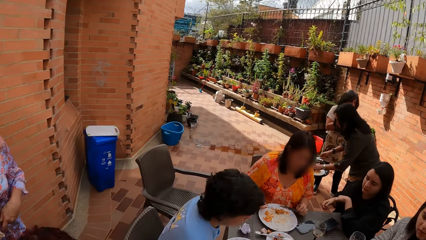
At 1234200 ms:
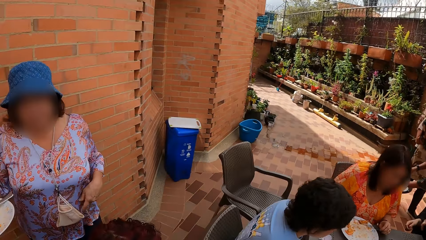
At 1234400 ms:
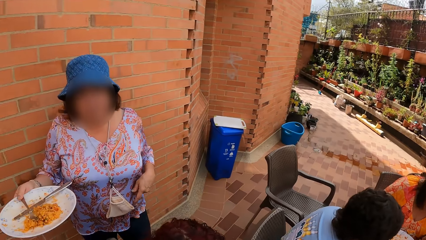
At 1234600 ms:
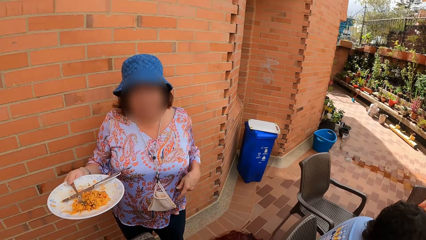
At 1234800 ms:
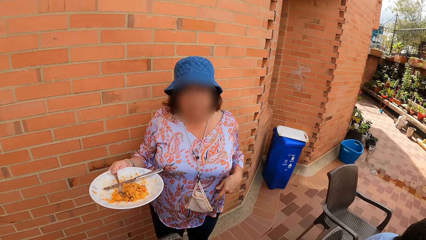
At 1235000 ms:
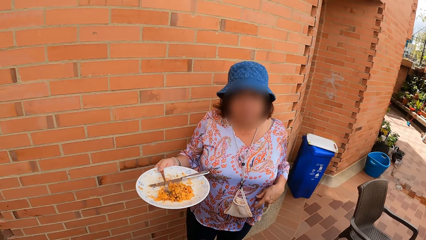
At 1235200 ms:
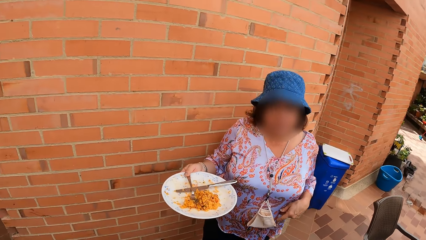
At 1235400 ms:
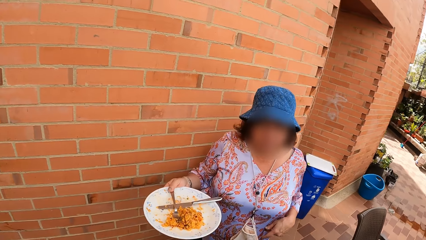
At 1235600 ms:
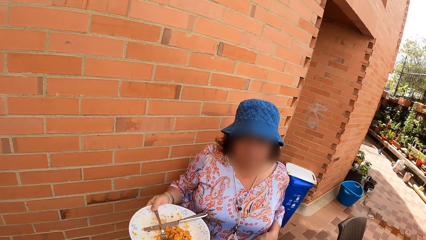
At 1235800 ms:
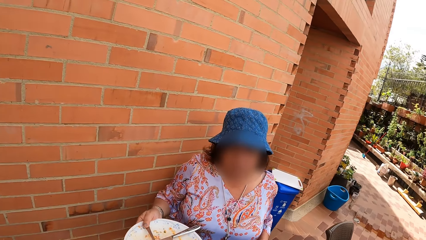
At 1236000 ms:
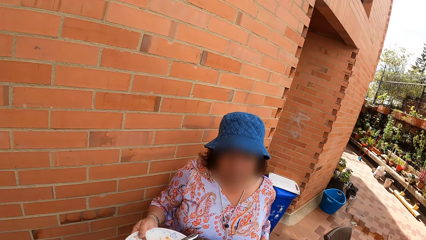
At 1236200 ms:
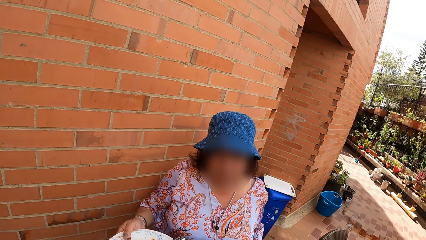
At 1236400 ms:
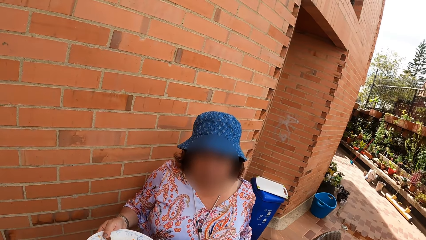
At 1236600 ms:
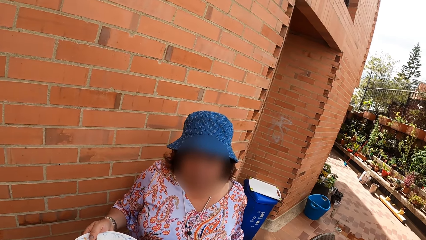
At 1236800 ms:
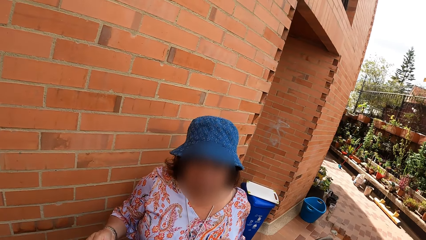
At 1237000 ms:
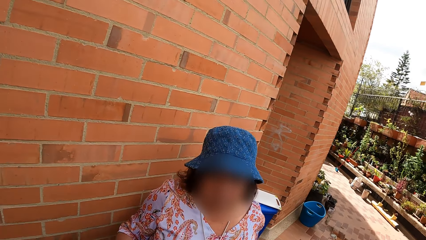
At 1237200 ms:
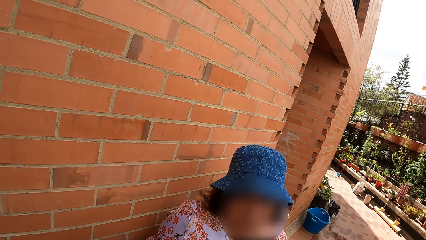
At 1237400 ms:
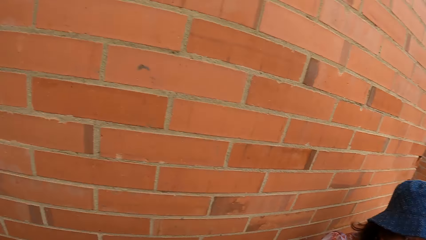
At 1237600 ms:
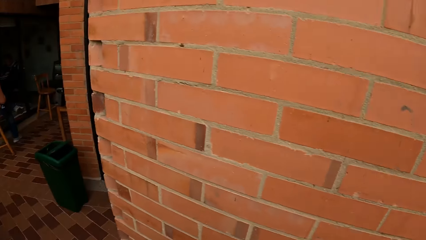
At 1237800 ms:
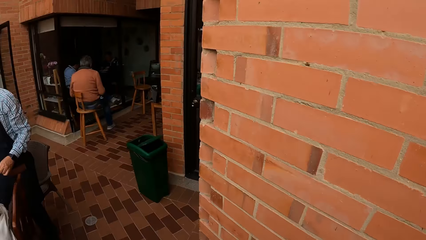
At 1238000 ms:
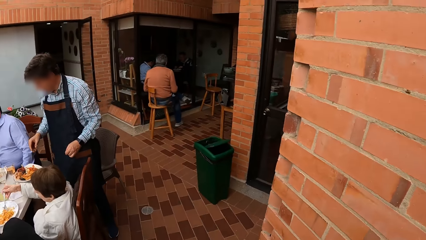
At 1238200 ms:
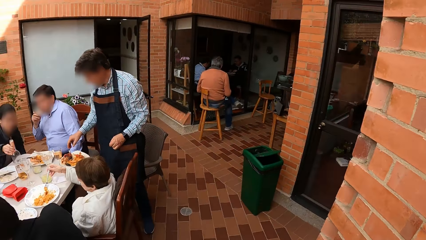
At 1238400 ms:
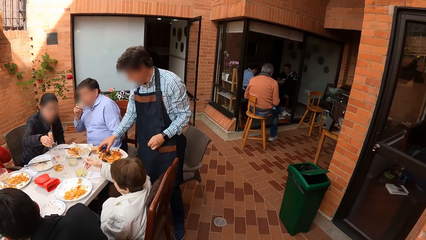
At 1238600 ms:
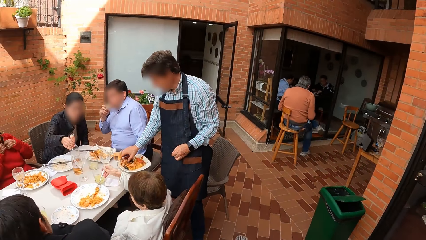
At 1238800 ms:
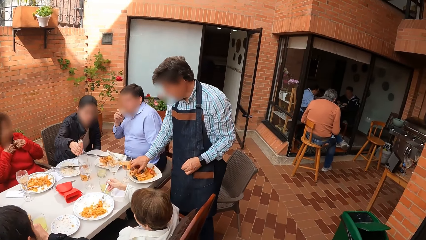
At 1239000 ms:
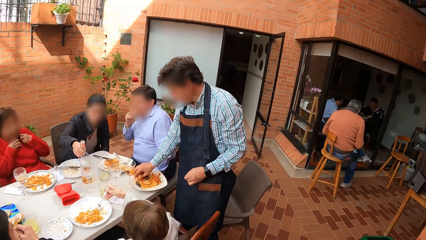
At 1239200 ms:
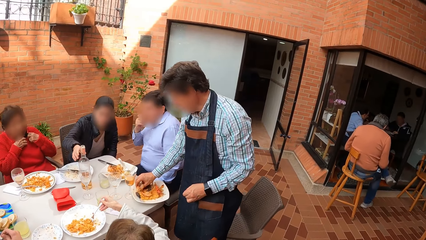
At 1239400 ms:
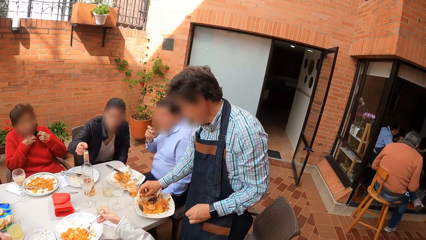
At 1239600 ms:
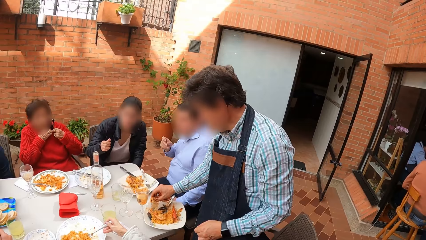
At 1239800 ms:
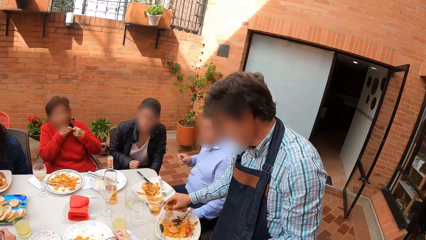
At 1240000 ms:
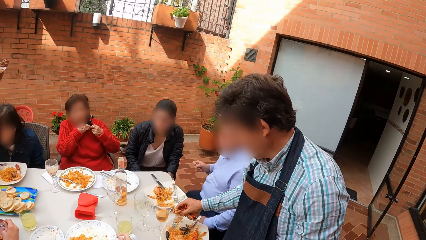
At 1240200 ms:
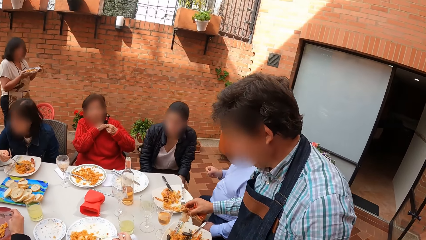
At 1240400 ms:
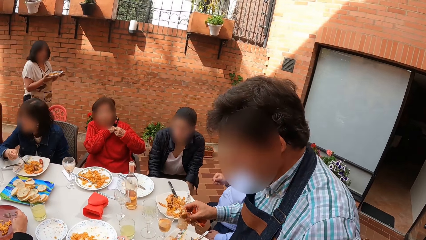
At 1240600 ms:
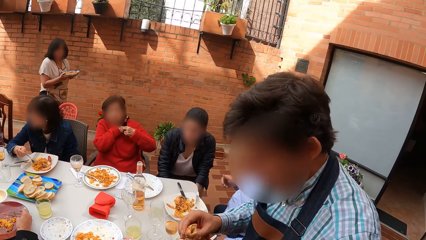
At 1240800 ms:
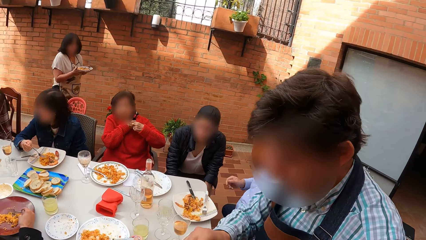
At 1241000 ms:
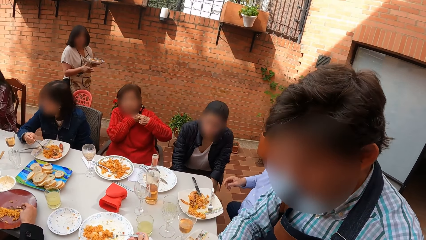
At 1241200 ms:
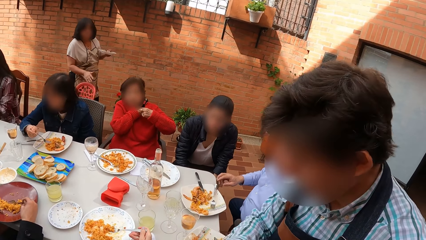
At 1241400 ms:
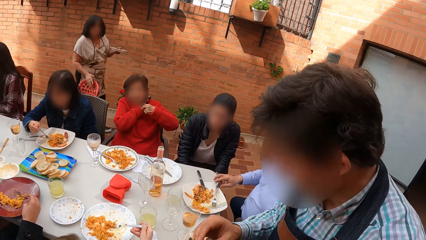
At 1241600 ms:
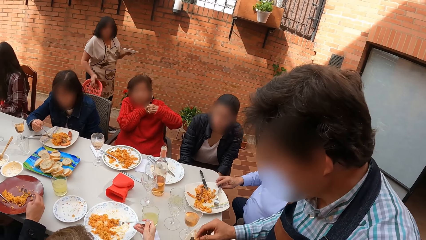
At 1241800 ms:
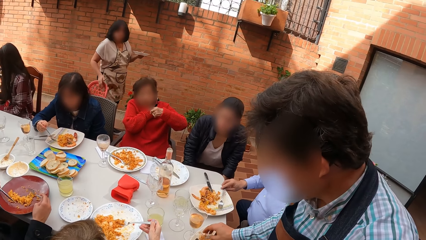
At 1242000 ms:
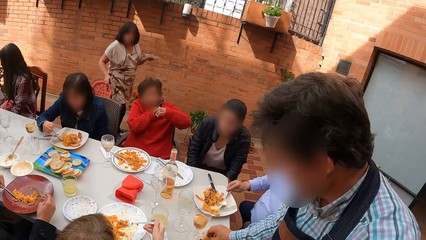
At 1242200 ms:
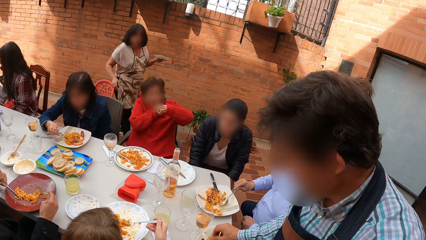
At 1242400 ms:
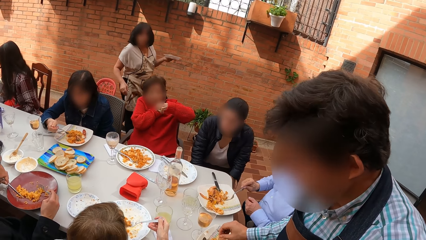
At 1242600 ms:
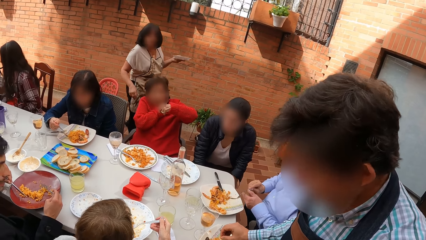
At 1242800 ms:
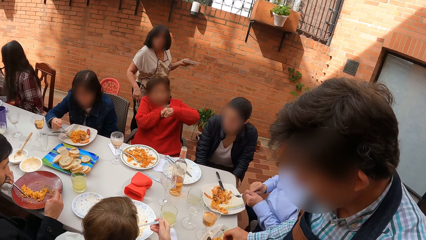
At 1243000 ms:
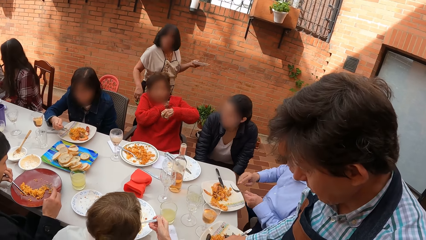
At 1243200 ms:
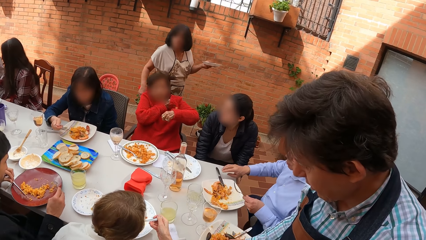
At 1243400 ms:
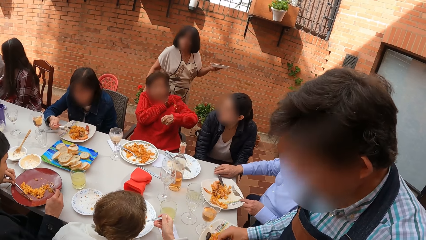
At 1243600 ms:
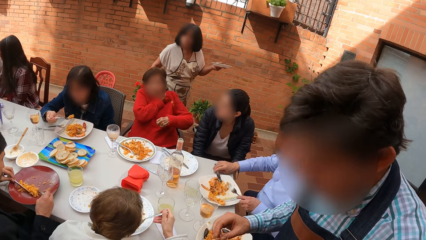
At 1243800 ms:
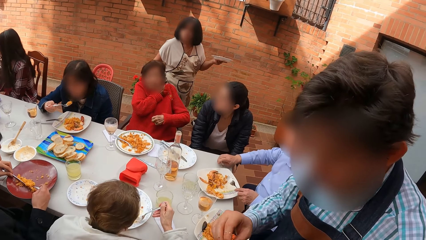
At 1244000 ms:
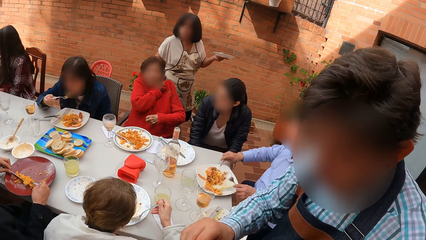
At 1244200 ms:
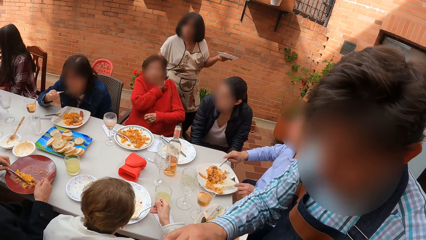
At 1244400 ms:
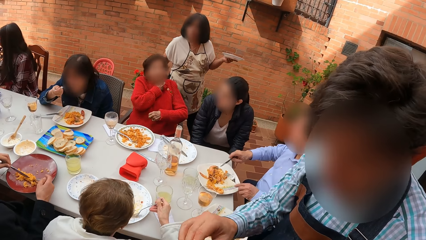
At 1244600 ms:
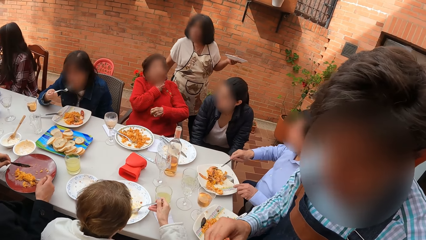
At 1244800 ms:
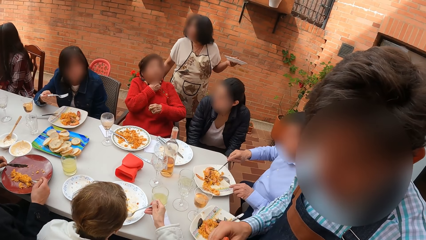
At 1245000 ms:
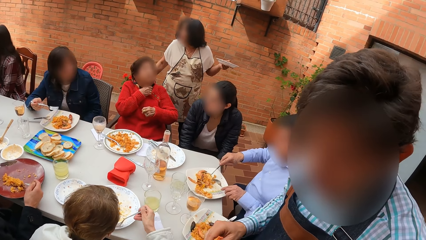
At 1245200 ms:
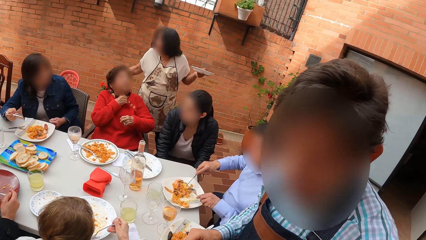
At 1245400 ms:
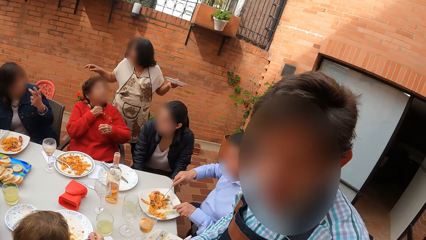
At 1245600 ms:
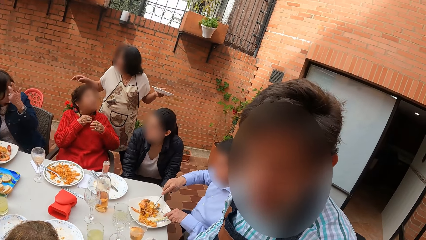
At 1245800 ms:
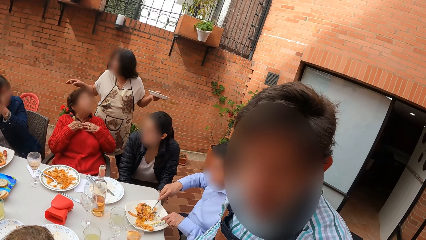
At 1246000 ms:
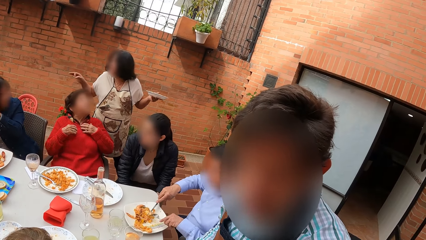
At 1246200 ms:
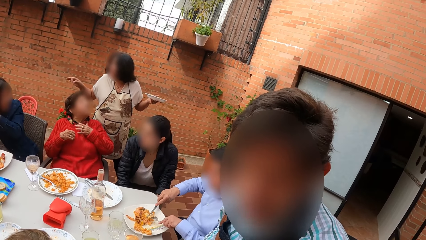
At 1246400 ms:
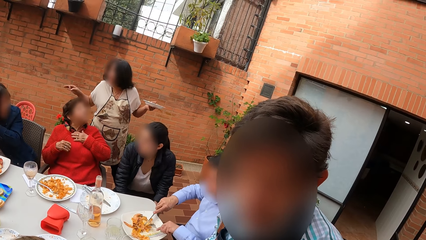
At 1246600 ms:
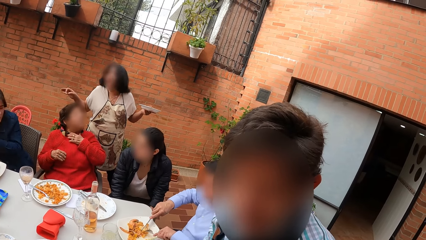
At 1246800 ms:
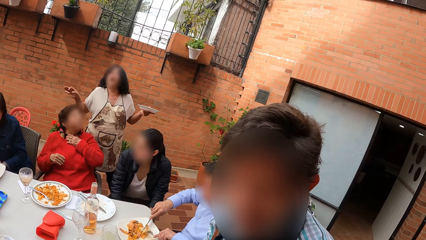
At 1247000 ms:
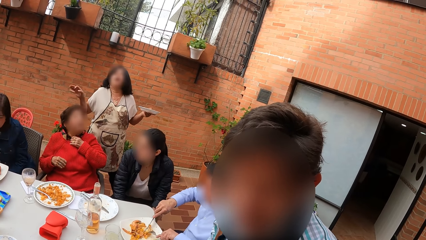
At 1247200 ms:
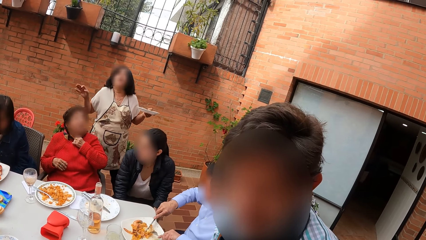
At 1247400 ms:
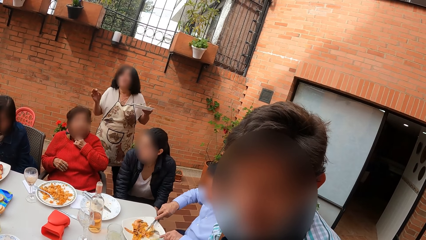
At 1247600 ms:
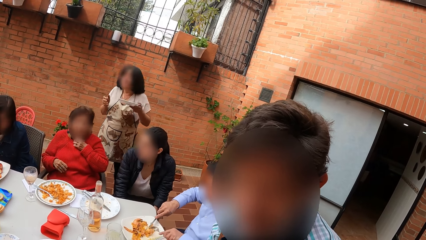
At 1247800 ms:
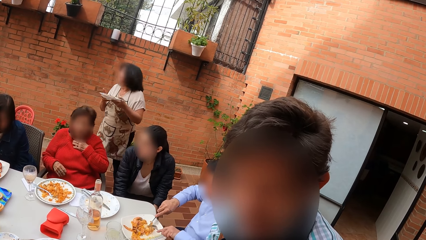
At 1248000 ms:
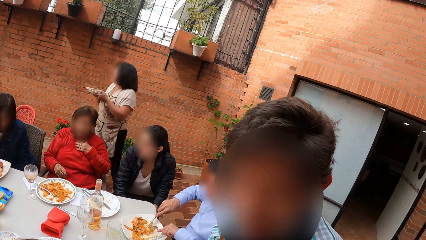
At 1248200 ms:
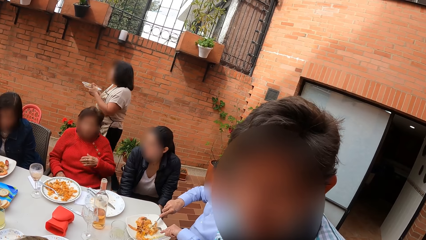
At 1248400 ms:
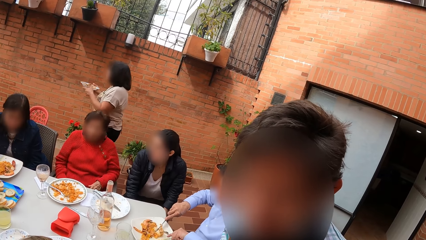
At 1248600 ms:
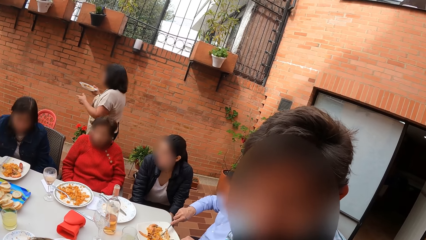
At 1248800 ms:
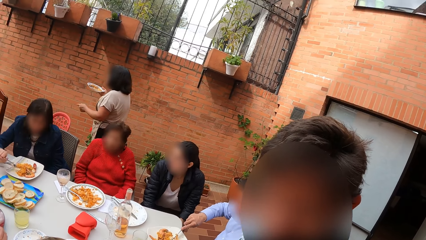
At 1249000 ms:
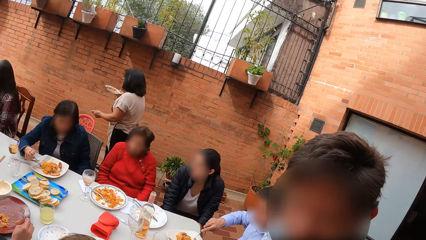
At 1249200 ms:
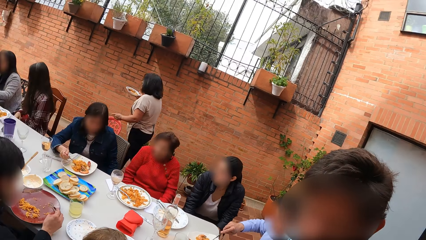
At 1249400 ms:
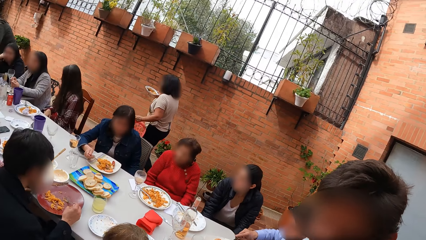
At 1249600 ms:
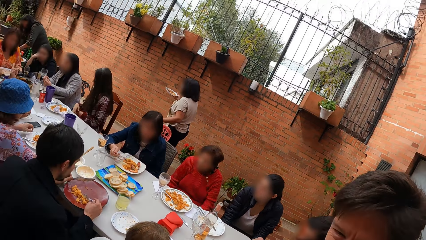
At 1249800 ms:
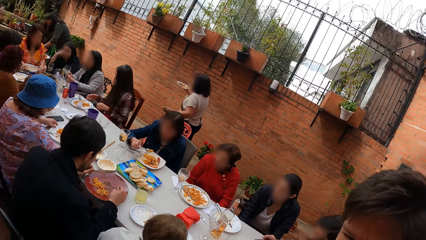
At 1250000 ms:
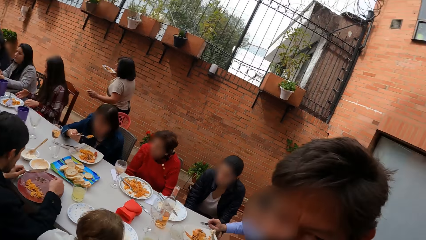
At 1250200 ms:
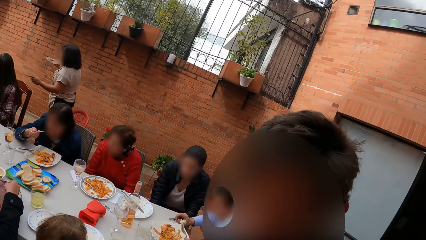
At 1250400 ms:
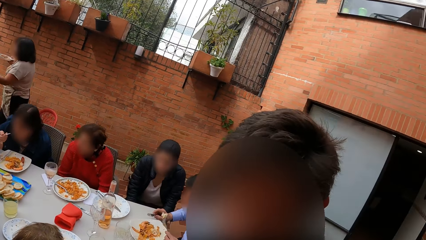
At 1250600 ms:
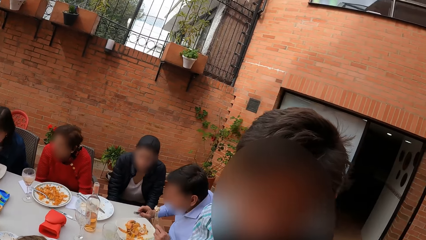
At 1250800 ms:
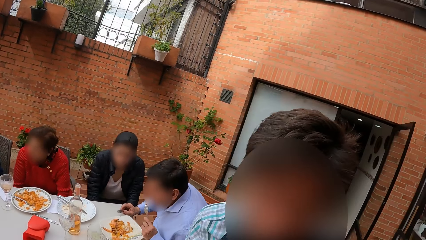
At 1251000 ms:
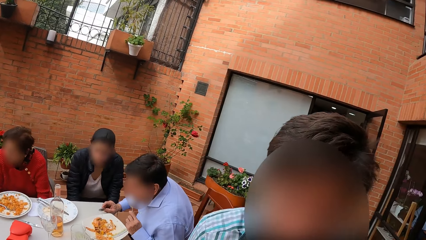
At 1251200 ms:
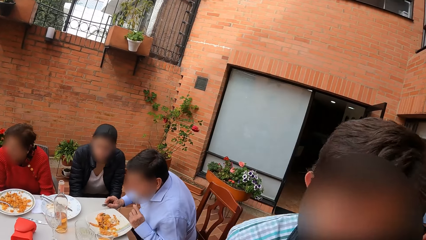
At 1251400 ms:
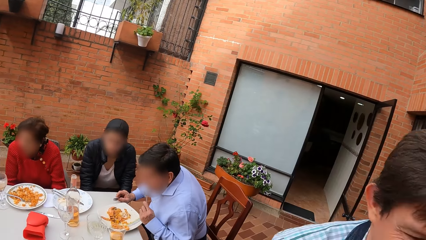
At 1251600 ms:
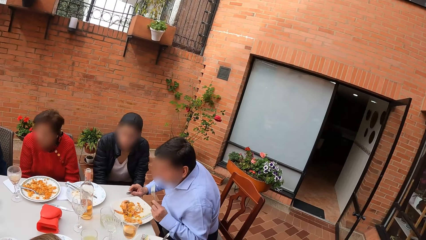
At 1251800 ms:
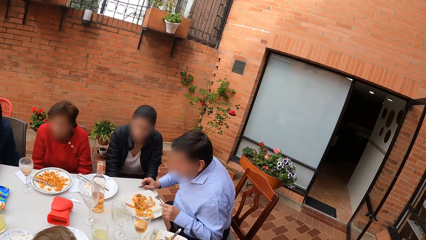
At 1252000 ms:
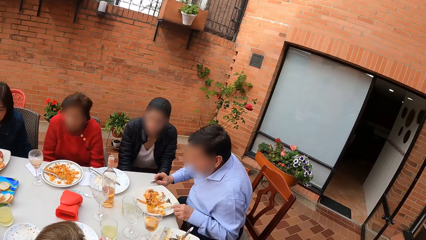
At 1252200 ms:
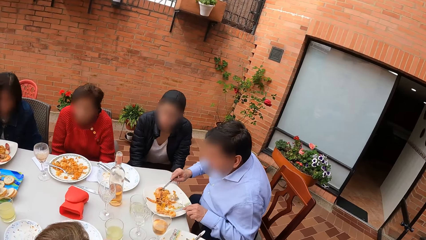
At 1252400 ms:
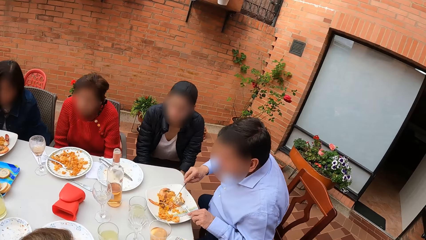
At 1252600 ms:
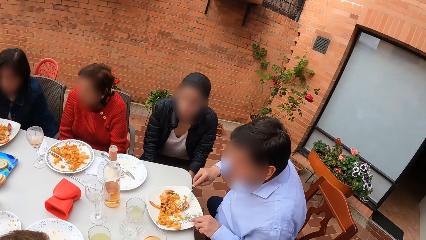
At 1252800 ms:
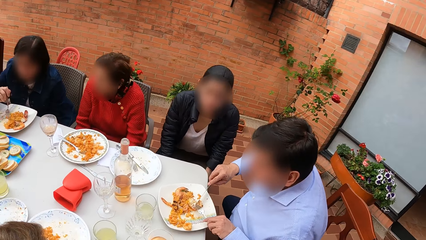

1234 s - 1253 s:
A woman pours food leftovers to the pot. A man puts food leftovers to the pot and converses with the camera wearer.
